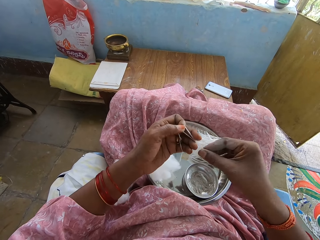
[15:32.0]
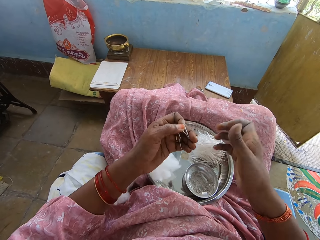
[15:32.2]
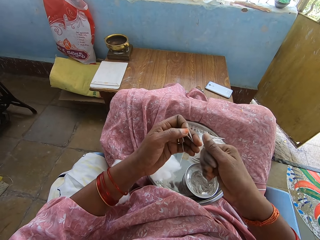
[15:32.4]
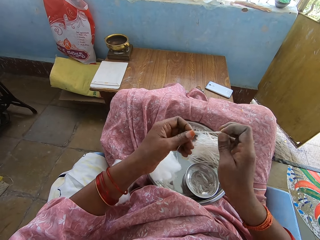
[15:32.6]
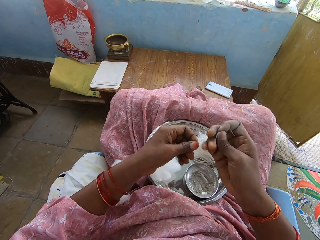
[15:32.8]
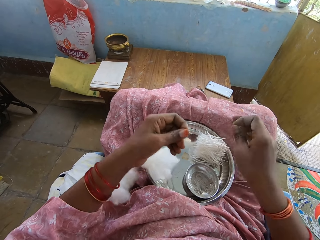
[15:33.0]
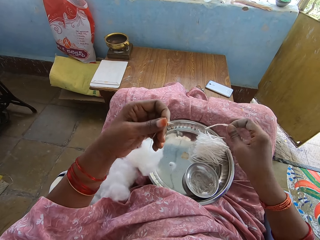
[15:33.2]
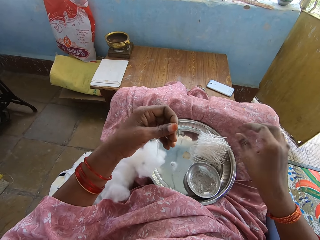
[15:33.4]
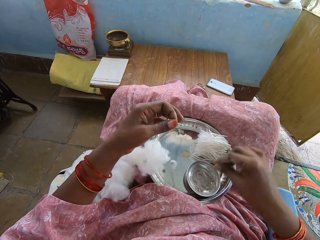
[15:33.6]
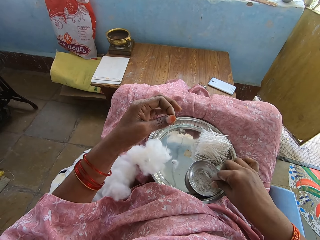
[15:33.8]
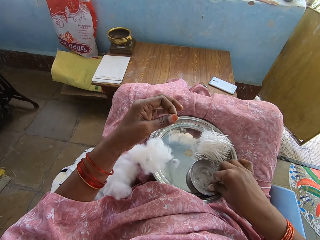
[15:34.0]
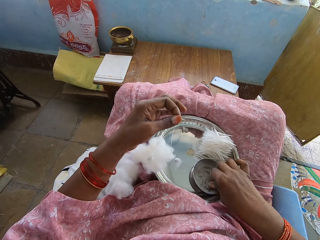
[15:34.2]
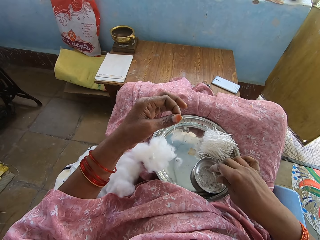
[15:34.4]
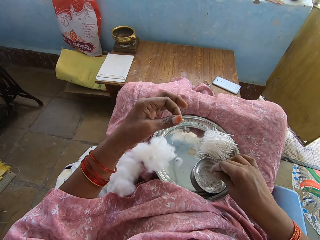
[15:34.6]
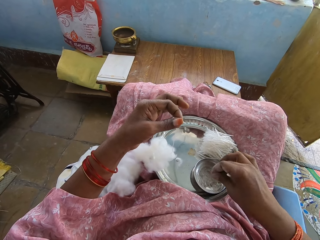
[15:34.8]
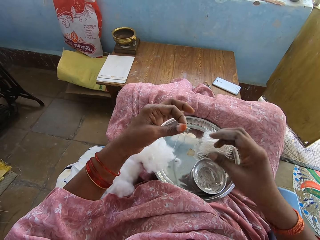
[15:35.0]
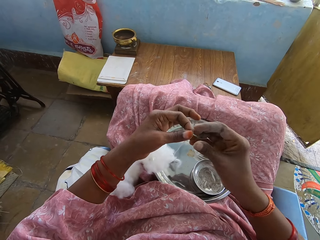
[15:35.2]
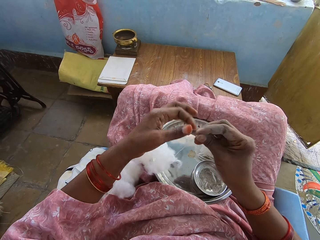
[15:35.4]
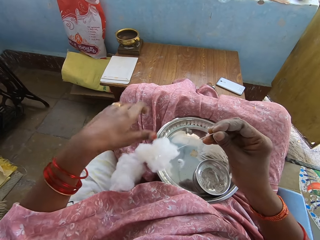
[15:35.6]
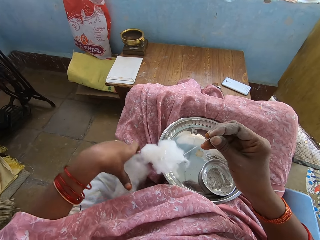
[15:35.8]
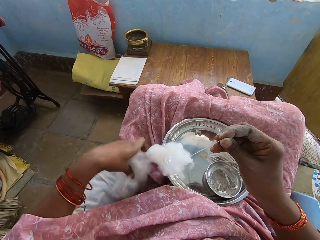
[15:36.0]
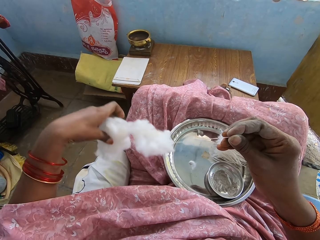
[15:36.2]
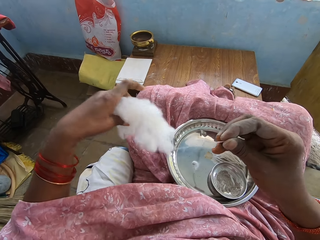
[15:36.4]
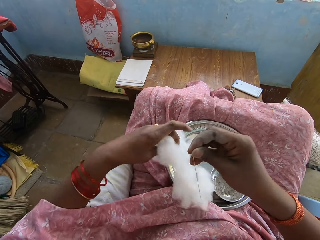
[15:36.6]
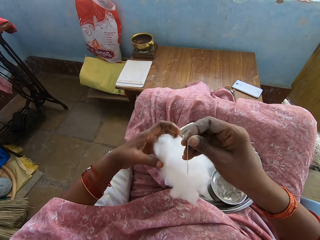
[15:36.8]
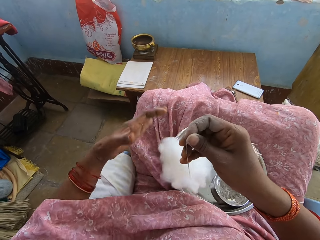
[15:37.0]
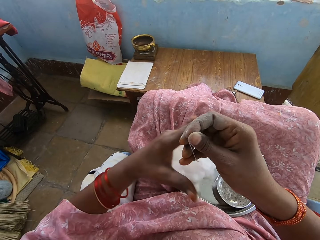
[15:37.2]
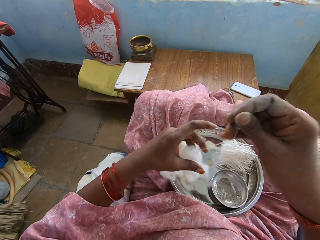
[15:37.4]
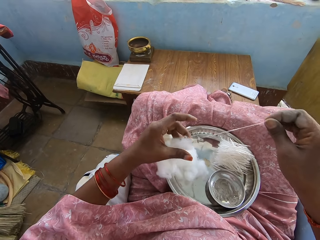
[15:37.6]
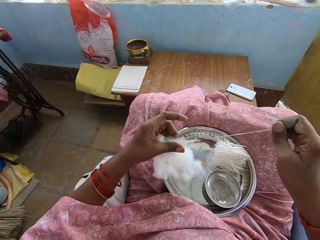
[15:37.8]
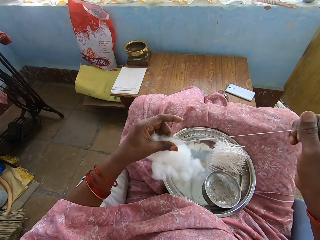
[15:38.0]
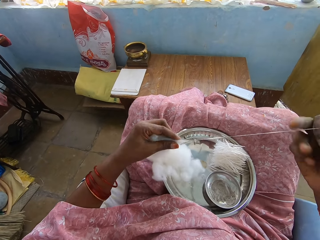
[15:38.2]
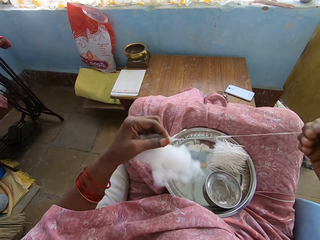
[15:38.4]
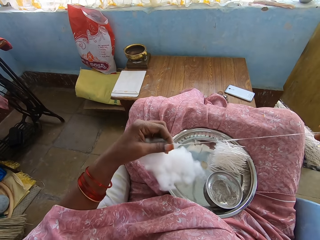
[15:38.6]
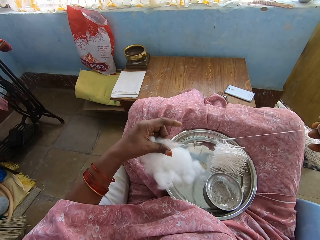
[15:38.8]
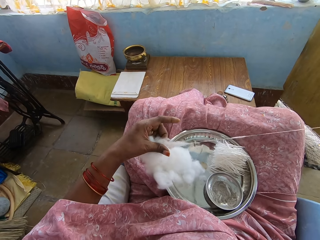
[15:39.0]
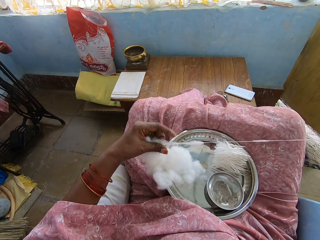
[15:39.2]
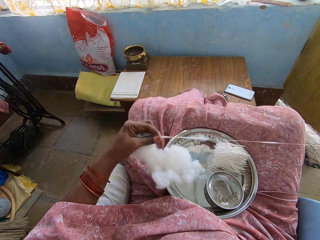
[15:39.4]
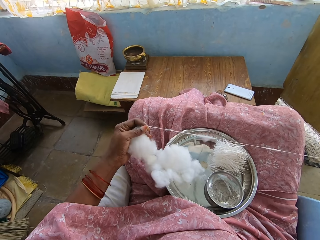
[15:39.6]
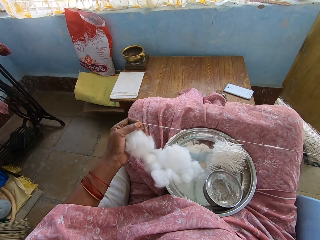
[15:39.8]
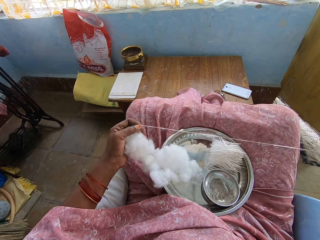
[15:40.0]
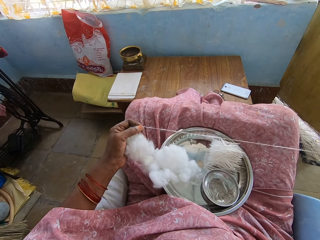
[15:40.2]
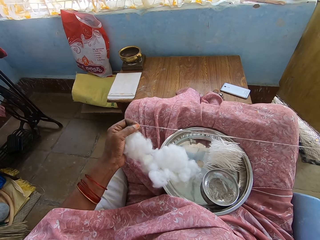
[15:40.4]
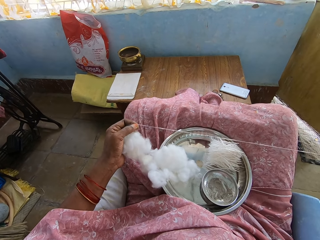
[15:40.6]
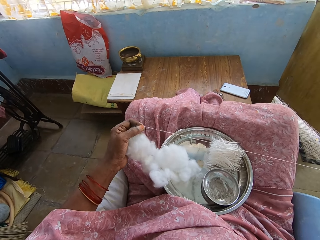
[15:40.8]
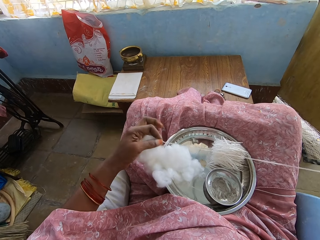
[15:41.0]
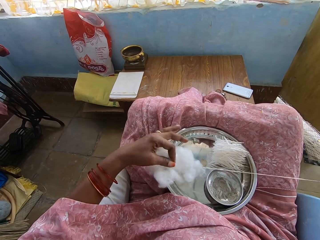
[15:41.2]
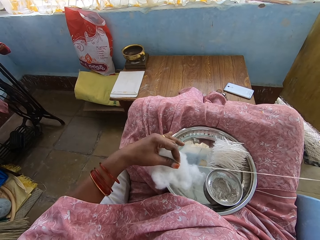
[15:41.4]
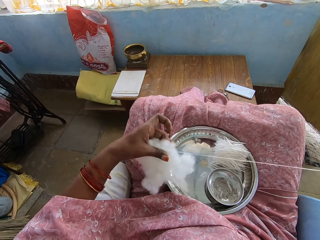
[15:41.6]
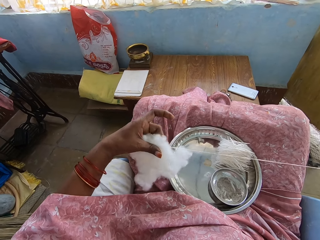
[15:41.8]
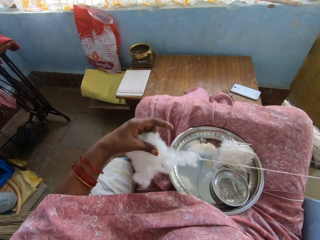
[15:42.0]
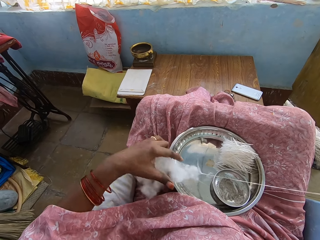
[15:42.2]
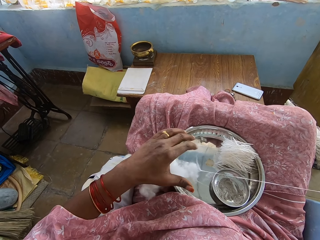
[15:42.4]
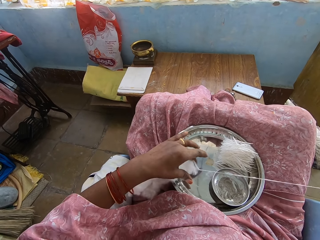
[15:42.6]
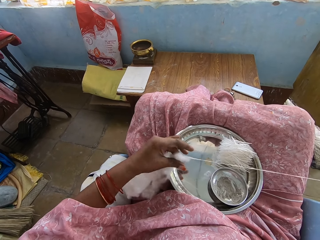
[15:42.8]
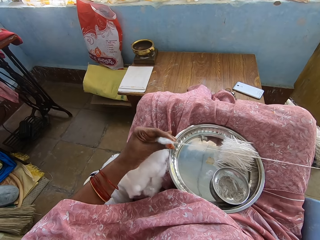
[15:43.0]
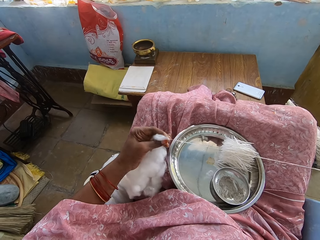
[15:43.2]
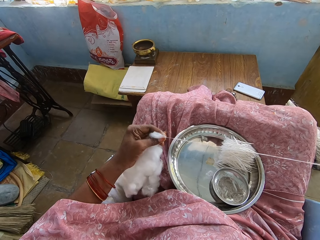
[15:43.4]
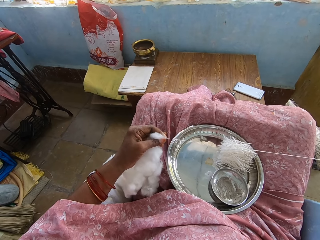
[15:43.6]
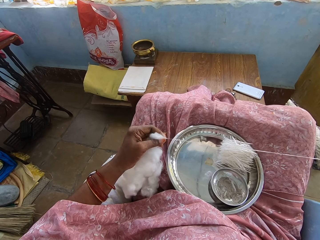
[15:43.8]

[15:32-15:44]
The camera wearer cuts the cotton with the right hand. They drop the cotton with the right hand. They touch the powder with the right hand. They hold the cotton with the hand. They pick up the cotton with the left hand. They pull the cotton with the right hand.

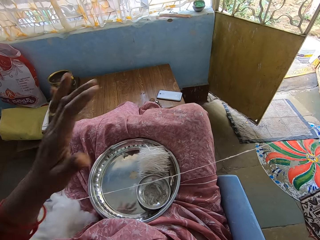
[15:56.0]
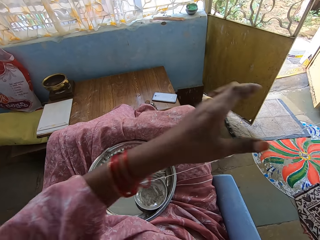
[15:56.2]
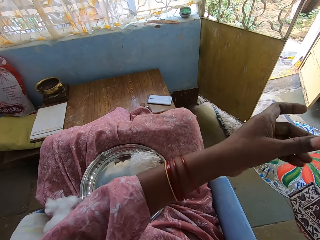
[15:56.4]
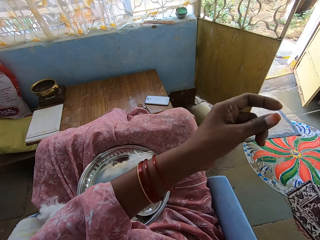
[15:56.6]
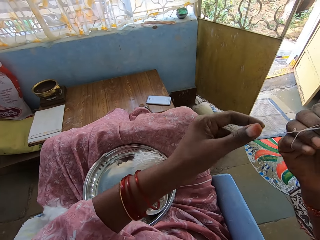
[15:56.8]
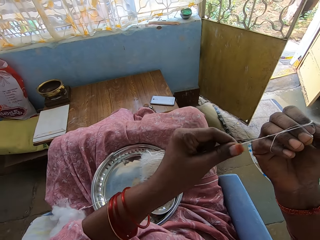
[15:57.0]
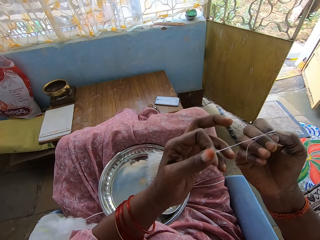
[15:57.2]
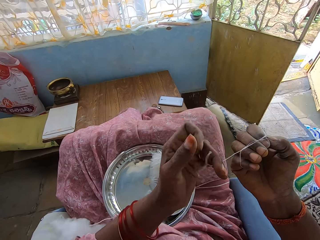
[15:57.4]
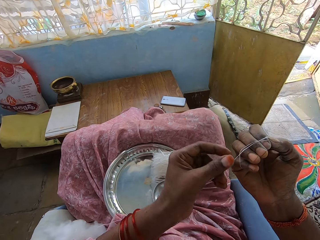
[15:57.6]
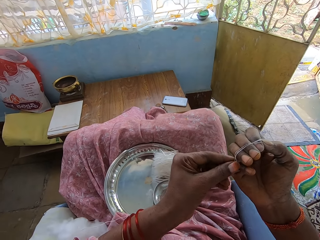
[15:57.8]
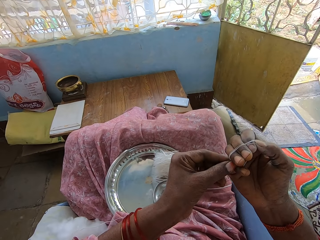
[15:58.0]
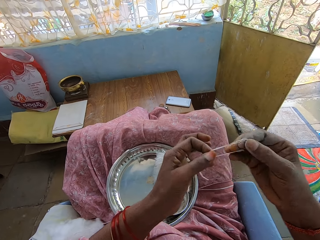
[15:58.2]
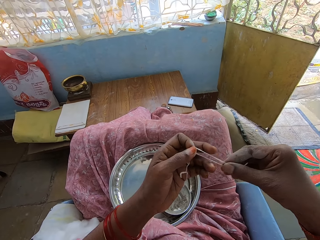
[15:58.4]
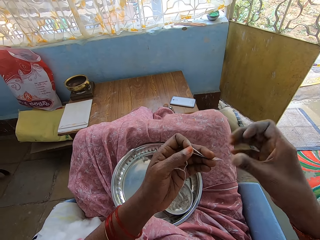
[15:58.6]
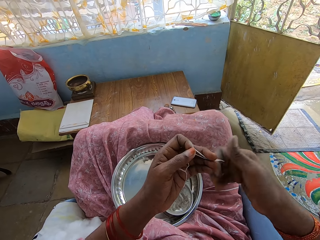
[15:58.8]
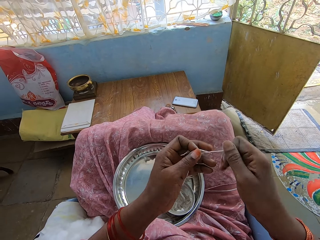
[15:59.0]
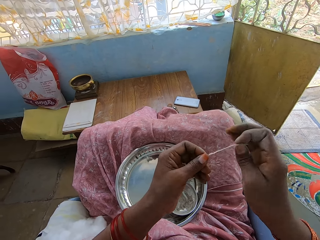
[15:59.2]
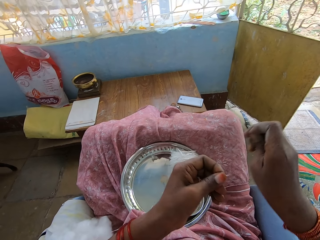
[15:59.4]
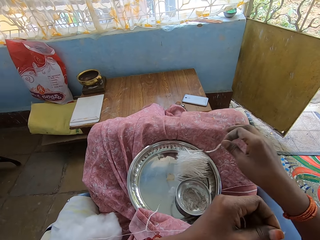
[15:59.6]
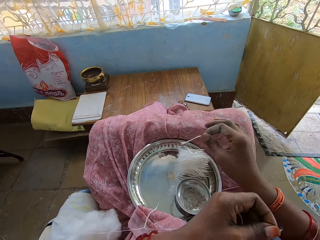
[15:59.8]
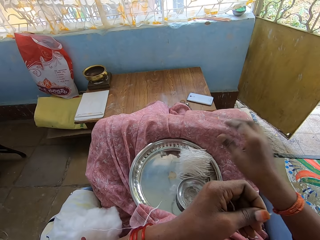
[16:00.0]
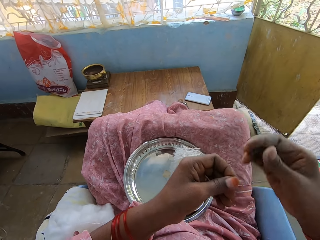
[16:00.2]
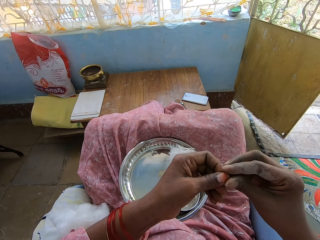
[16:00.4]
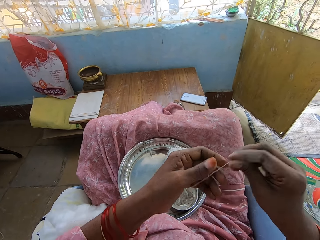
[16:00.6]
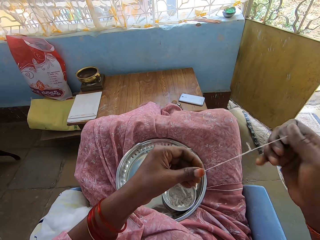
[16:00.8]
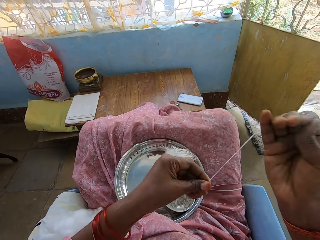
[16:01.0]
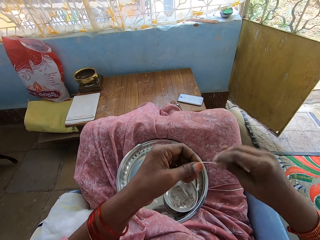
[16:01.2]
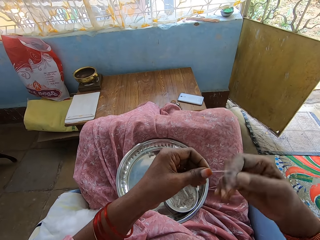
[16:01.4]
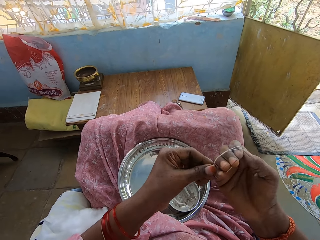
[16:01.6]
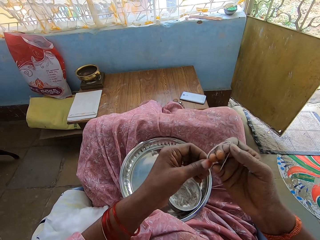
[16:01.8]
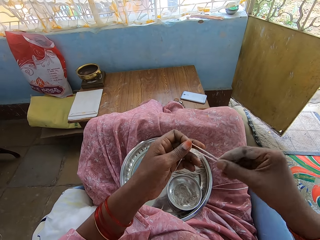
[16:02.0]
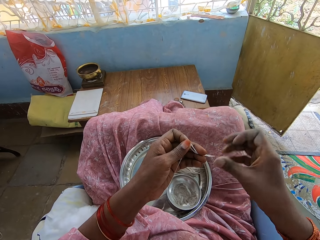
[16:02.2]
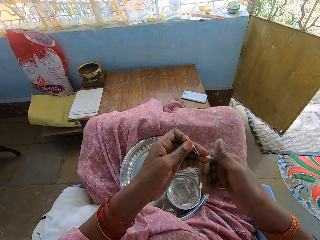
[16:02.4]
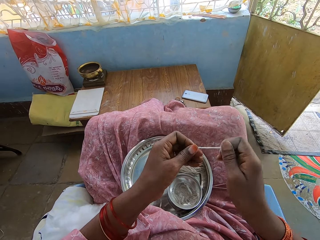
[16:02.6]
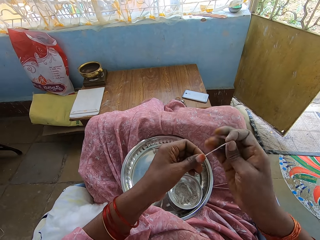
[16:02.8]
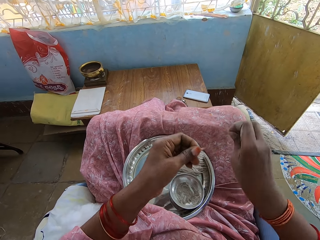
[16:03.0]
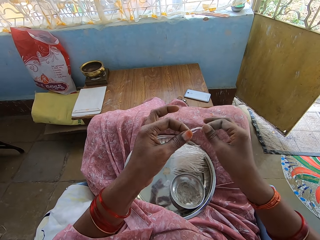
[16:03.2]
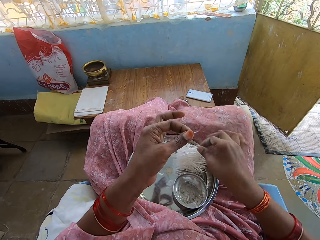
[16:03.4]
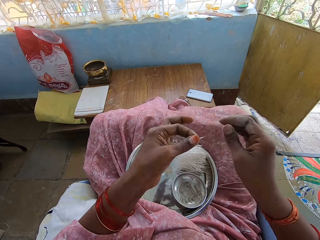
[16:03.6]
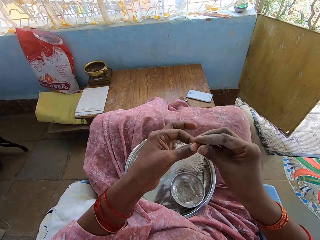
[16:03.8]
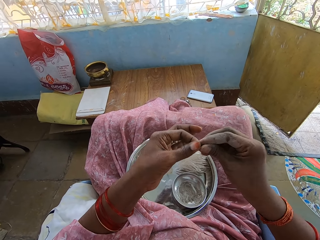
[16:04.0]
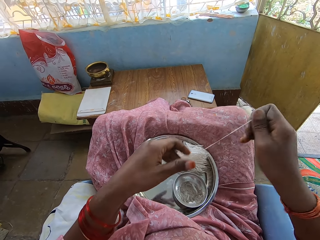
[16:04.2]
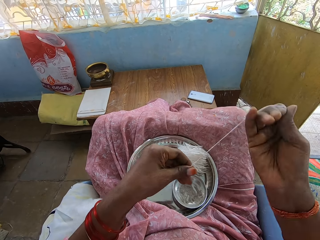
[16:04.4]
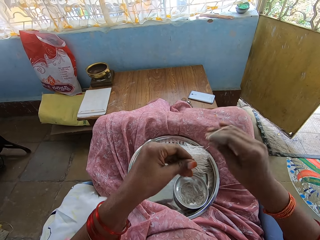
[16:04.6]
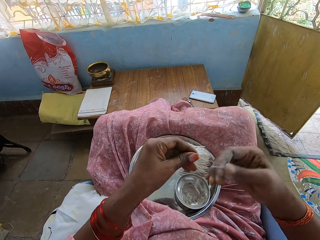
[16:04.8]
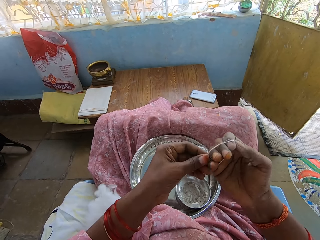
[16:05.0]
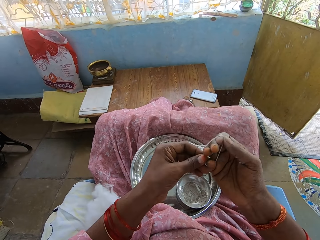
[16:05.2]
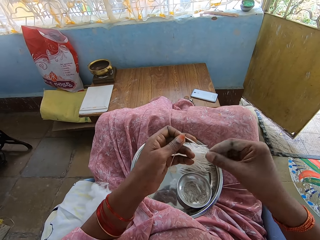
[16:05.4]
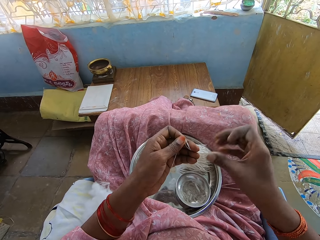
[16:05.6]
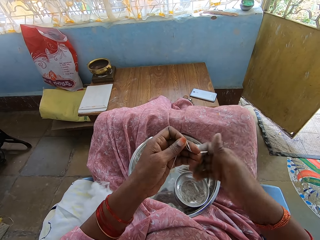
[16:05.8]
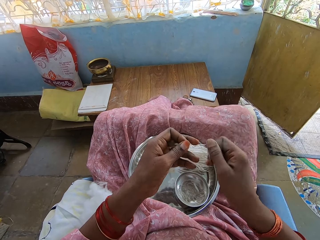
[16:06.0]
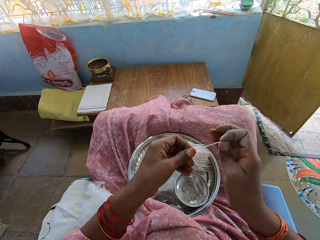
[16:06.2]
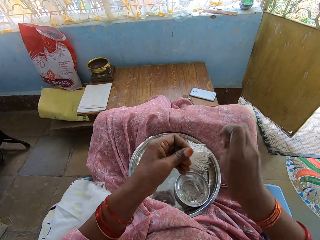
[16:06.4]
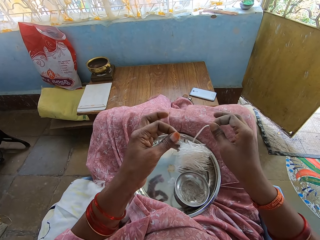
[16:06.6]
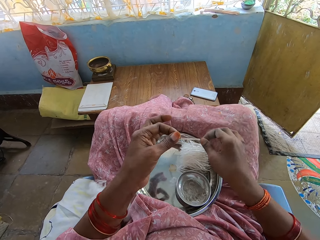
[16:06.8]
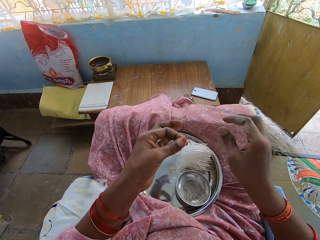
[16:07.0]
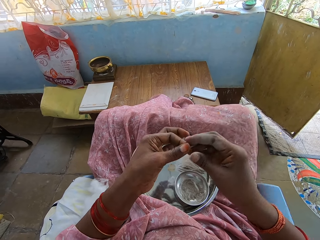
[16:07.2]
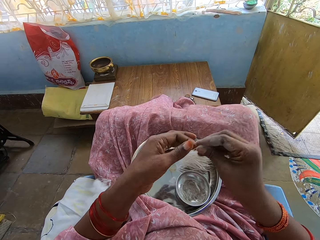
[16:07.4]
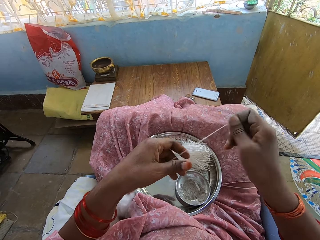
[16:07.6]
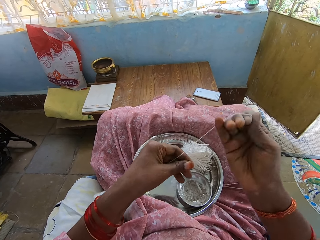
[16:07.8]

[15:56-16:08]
The camera wearer moves the left hand. They fold the cotton with the hand. They cut the cotton with the right hand. They drop the cotton with the right hand. They pull the cotton with the right hand. They fold the cotton with the right hand. They cut the cotton with the right hand. They drop the cotton with the right hand. They pull the cotton with the right hand. They fold the cotton with the right hand. They cut the cotton with the right hand. They drop the cotton with the right hand. They pull the cotton with the right hand.
